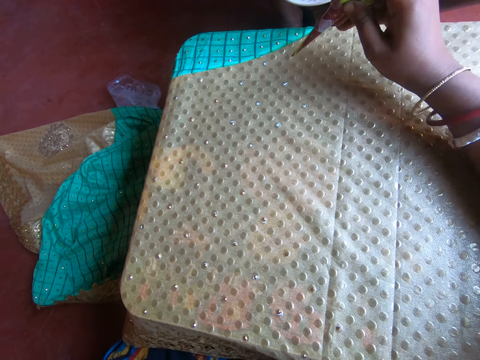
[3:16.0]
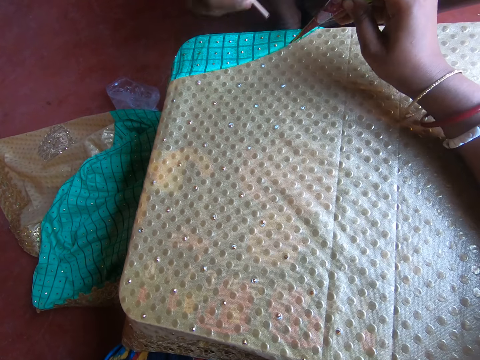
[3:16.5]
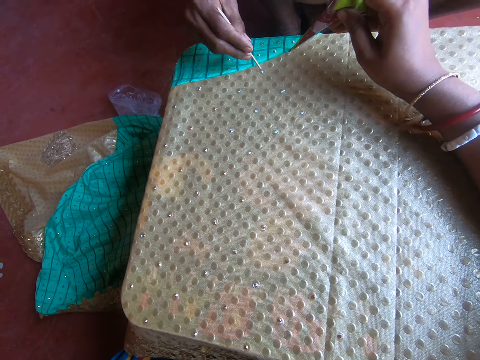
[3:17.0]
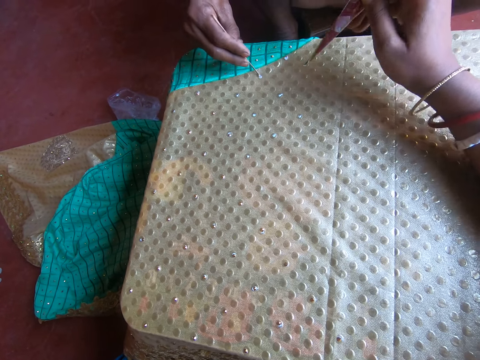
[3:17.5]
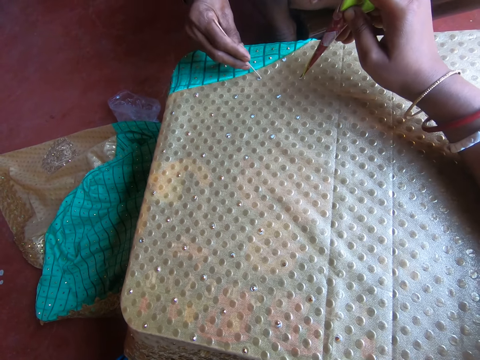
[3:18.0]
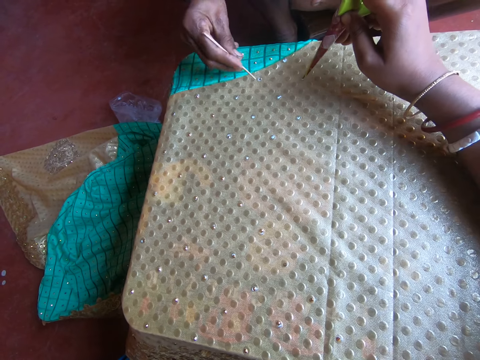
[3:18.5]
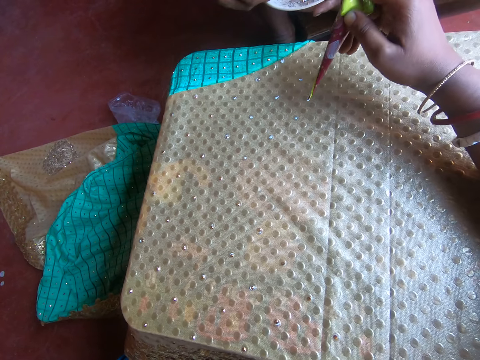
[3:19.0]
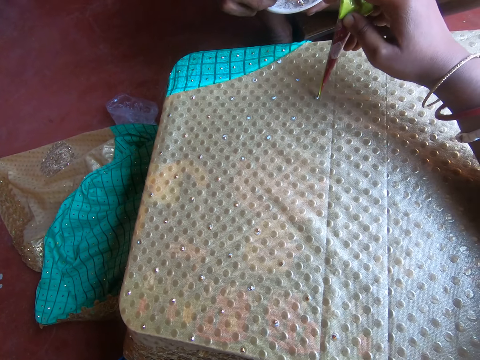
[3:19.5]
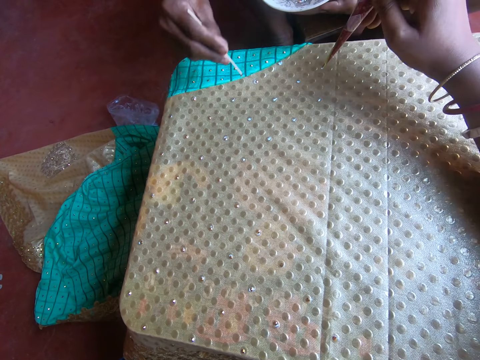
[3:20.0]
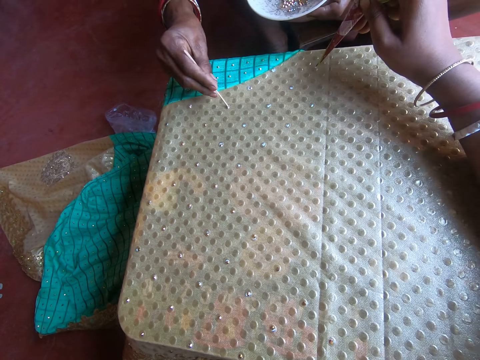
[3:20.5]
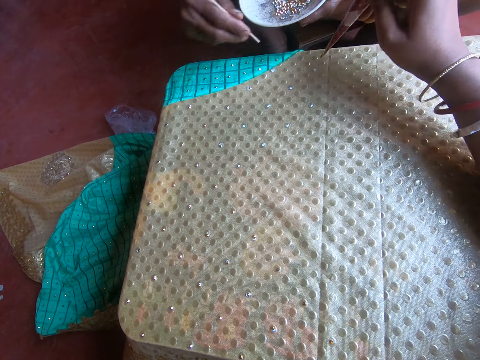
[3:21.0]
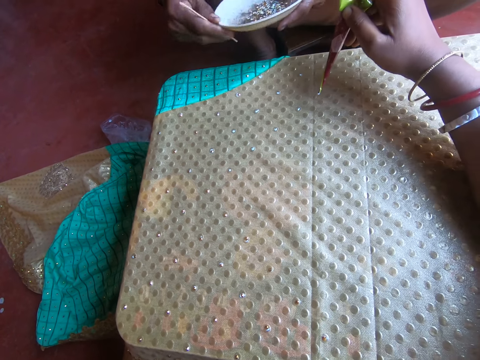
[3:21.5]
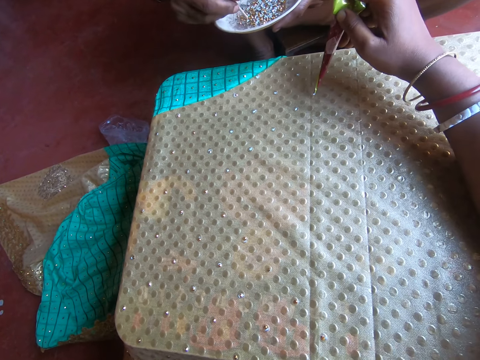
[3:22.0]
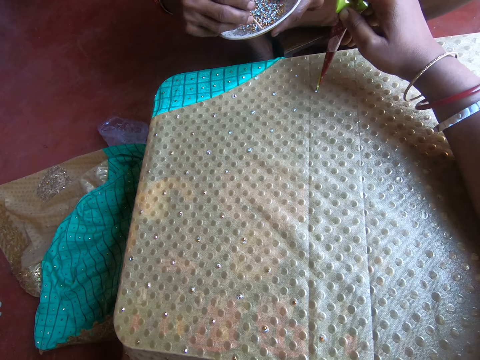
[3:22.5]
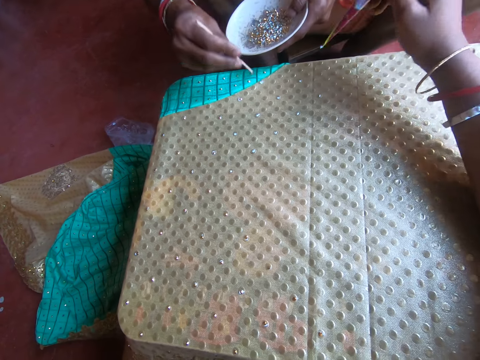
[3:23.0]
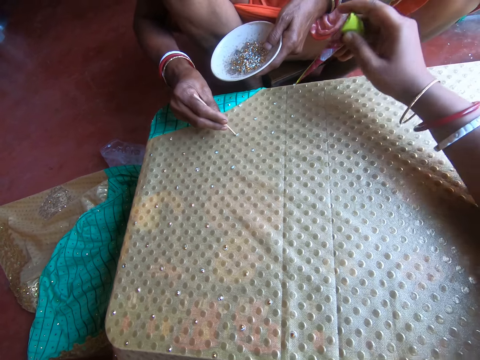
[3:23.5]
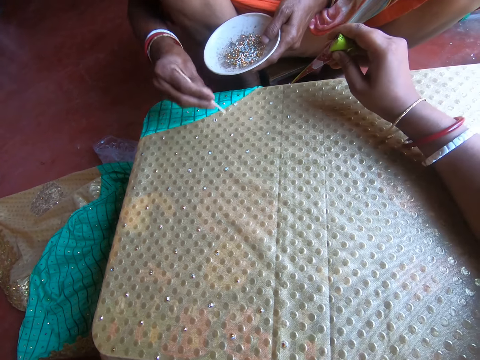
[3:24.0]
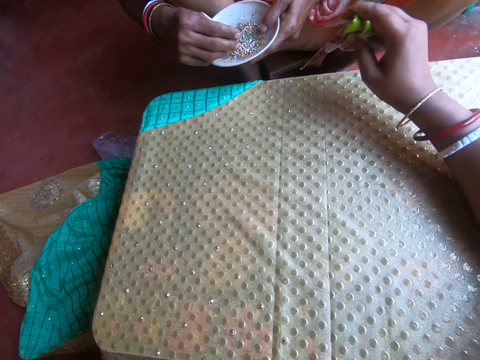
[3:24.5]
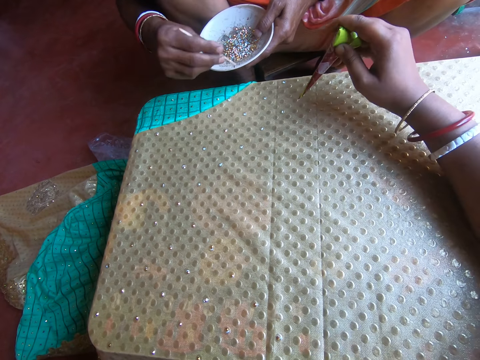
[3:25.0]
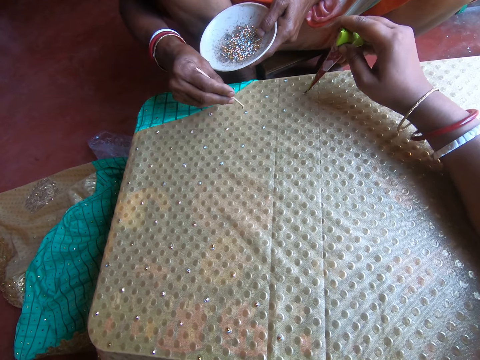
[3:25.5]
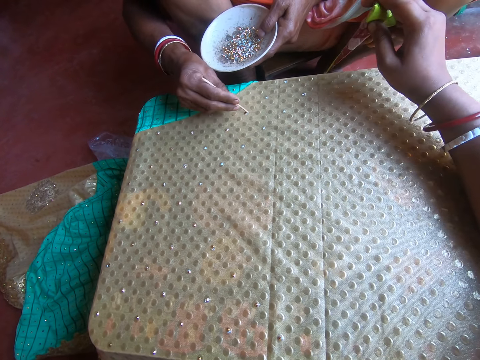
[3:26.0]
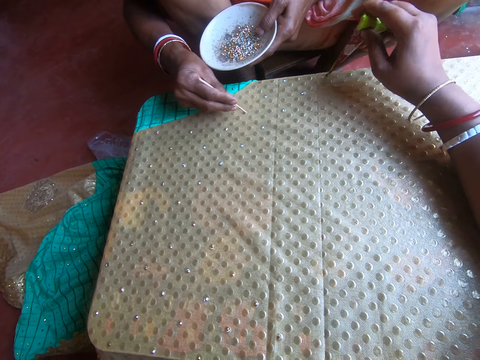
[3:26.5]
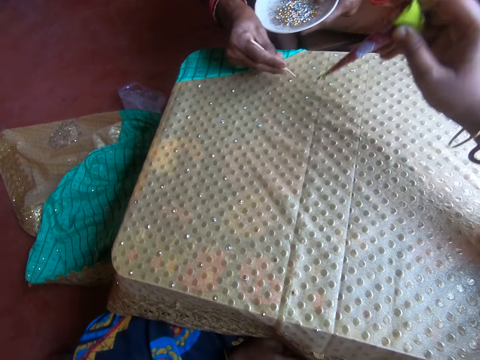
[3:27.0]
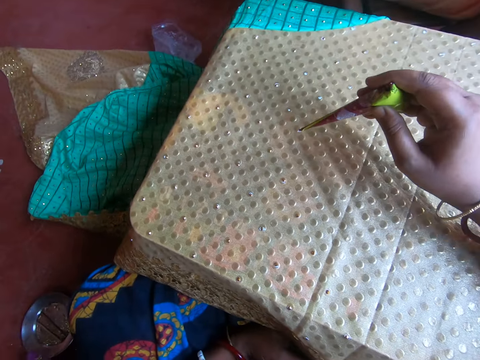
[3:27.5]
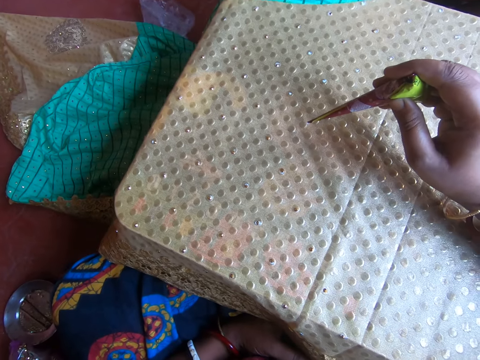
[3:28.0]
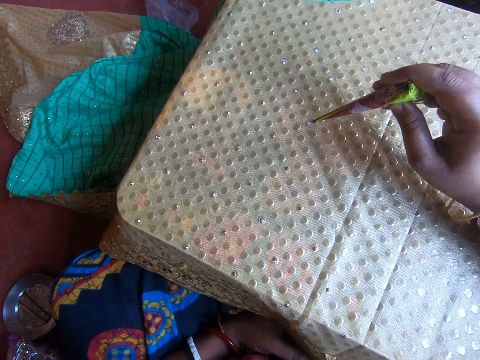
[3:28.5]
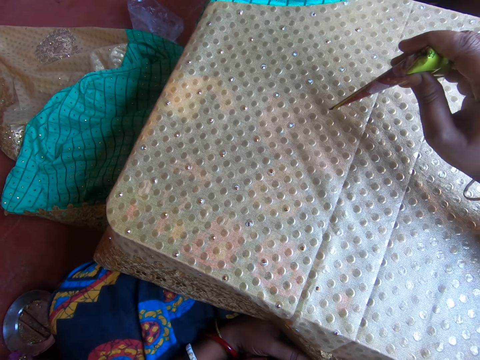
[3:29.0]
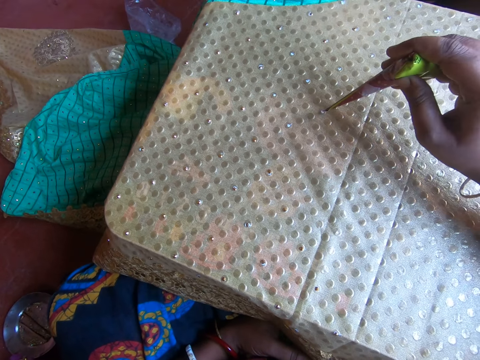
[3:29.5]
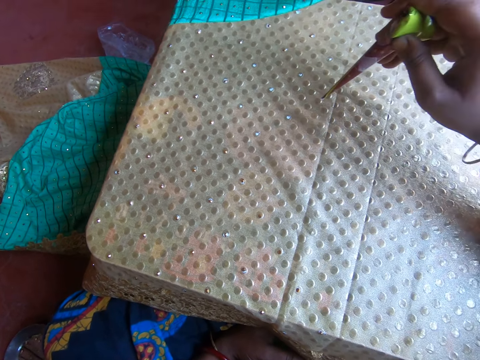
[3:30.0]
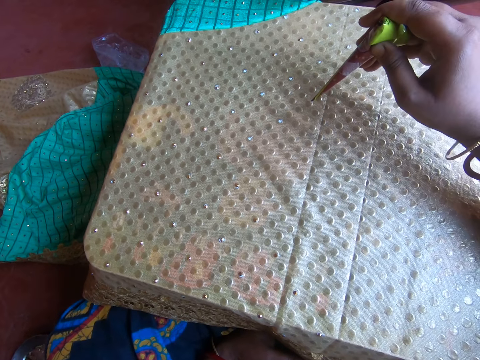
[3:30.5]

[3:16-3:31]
The woman stones the cloth on the table with the rhinestone attached to the pick-stick in her right hand. The camera wearer applies some glue from the tube of glue in her right hand on the cloth on the table. She applies the glue again. The woman picks the rhinestone from the plate in her left hand with the pick-stick in her right hand. The camera wearer applies some glue from the tube of glue in her right hand on the cloth on the table. The woman stones the cloth on the table with the rhinestone attached to the pick-stick in her right hand. The camera wearer applies some glue from the tube of glue in her right hand on the cloth on the table. The woman holds the bowl in her left hand with both hands, and picks the rhinestone from the plate in her left hand with the pick-stick in her right hand. The camera wearer applies some glue from the tube of glue in her right hand on the cloth on the table. The woman stones the cloth on the table with the rhinestone attached to the pick-stick in her right hand. The camera wearer applies some glue from the tube of glue in her right hand on the cloth on the table. The woman picks the rhinestone from the plate in her left hand with the pick-stick in her right hand. The camera wearer applies some glue from the tube of glue in her right hand on the cloth on the table. The woman stones the cloth on the table with the rhinestone attached to the pick-stick in her right hand. The camera wearer applies some glue from the tube of glue in her right hand on the cloth on the table. She applies the glue repeatedly.

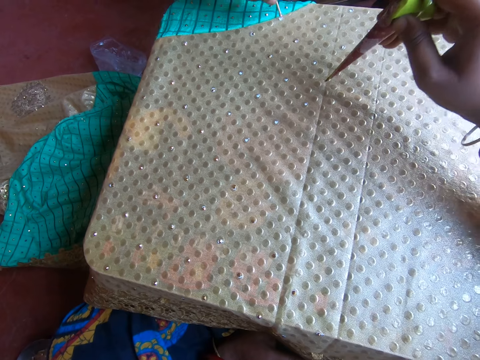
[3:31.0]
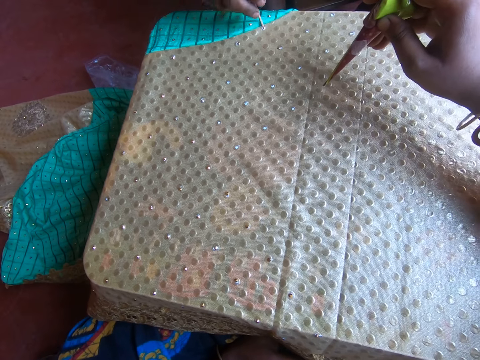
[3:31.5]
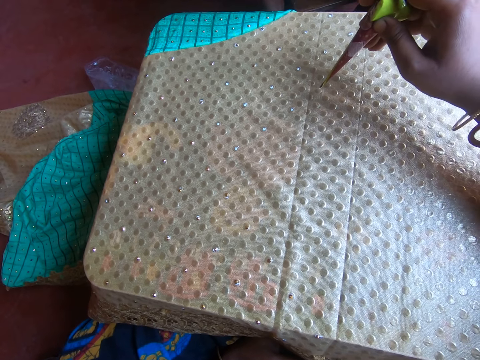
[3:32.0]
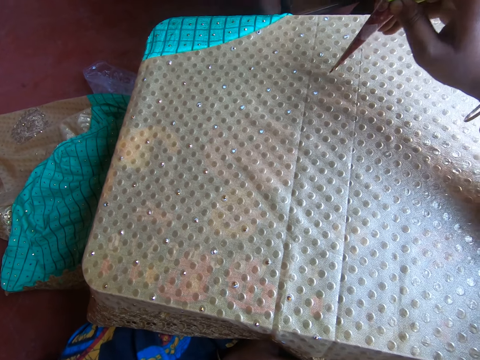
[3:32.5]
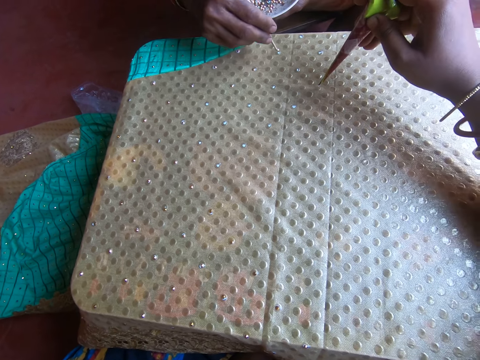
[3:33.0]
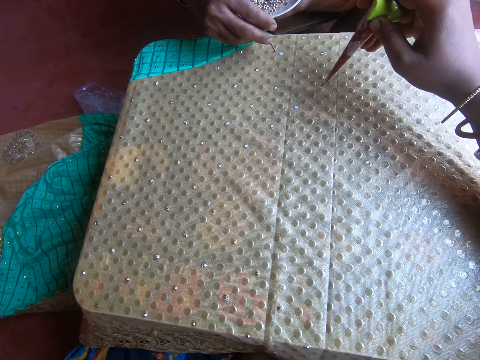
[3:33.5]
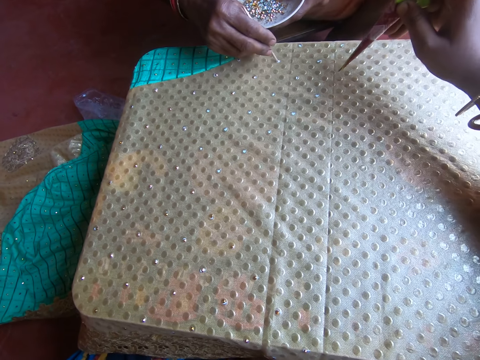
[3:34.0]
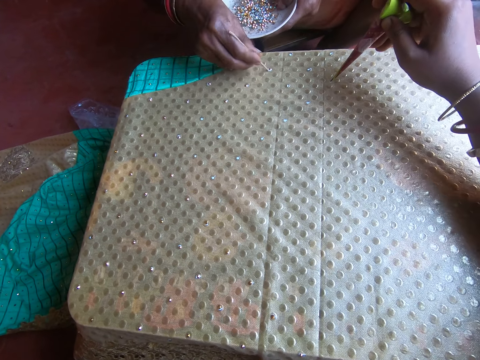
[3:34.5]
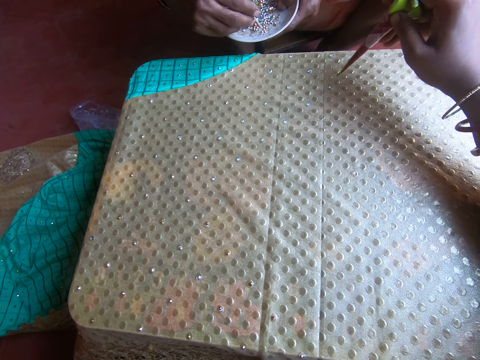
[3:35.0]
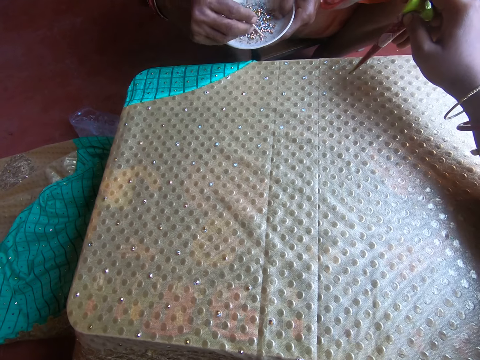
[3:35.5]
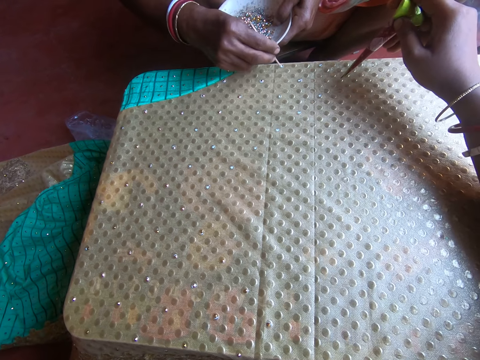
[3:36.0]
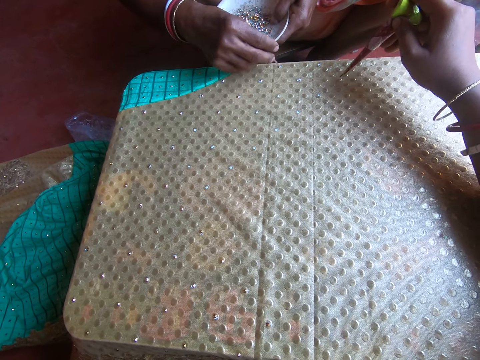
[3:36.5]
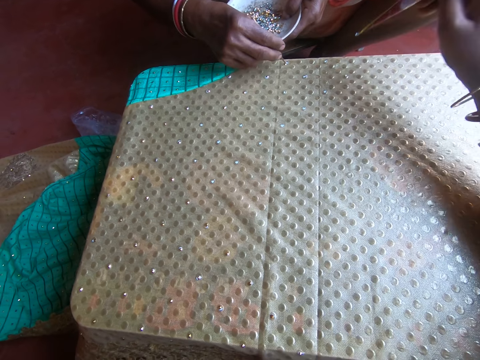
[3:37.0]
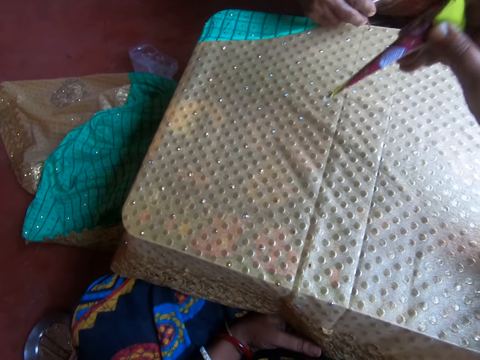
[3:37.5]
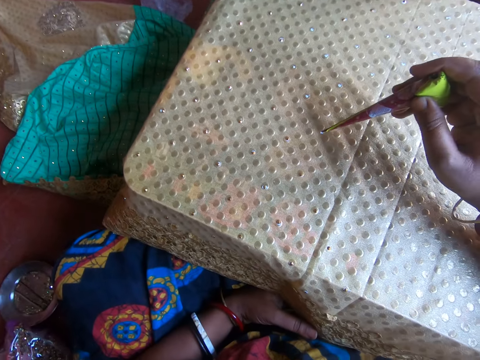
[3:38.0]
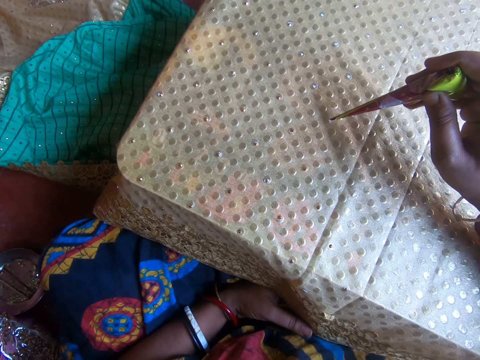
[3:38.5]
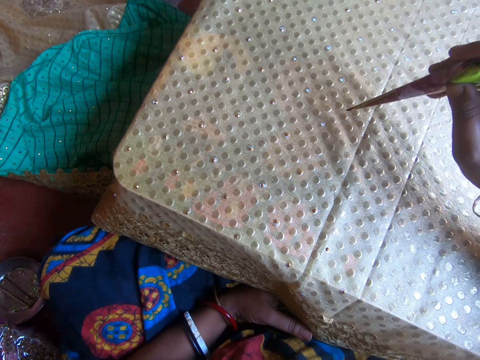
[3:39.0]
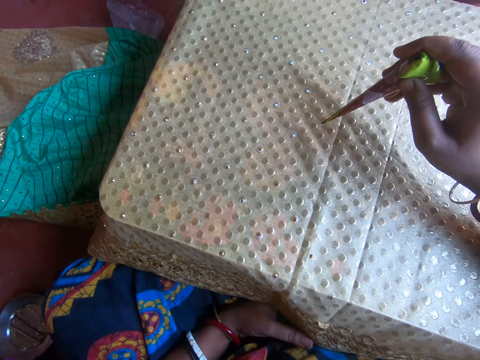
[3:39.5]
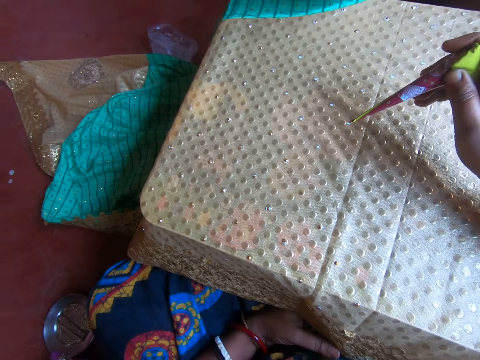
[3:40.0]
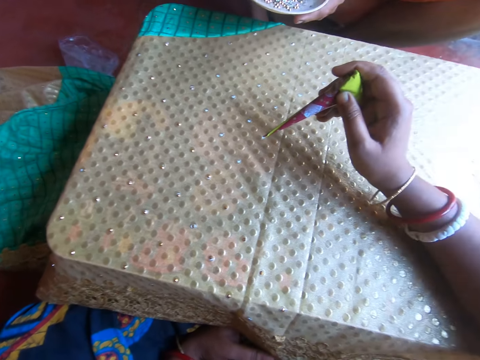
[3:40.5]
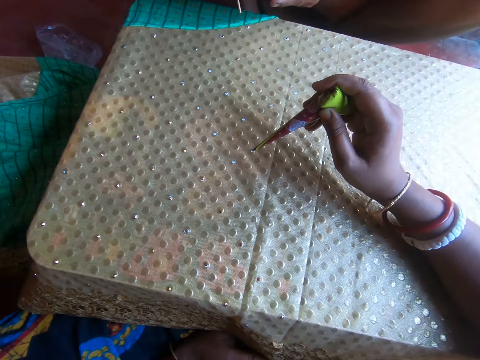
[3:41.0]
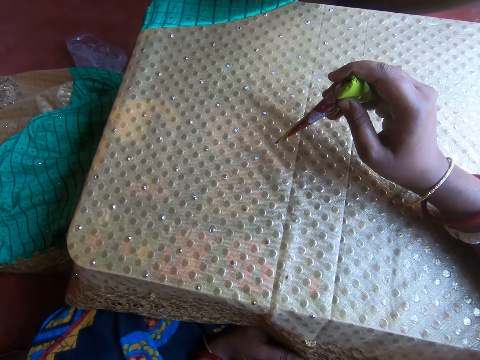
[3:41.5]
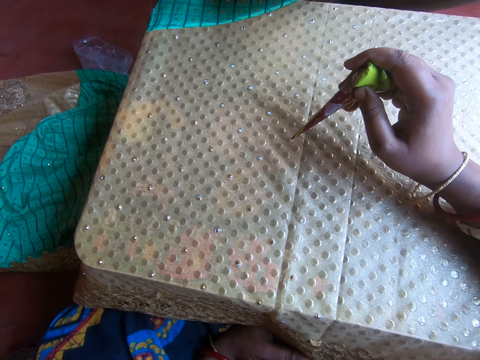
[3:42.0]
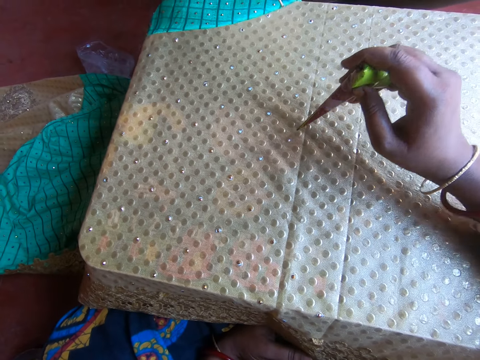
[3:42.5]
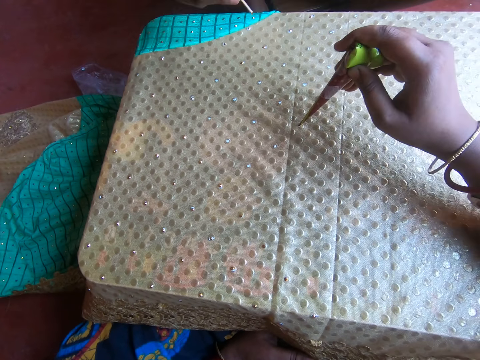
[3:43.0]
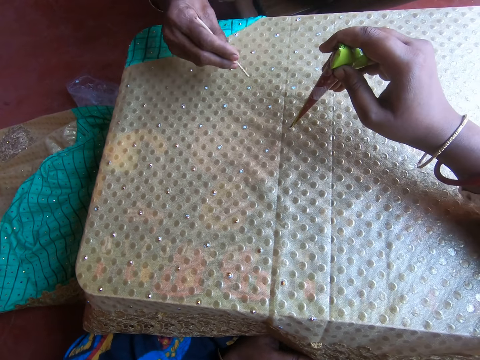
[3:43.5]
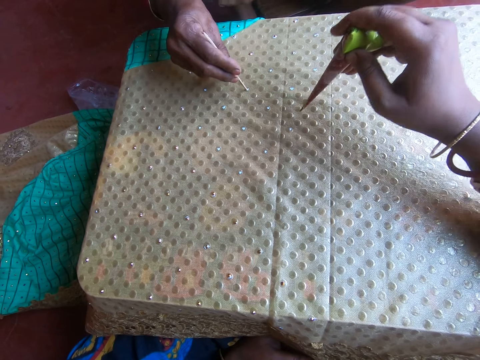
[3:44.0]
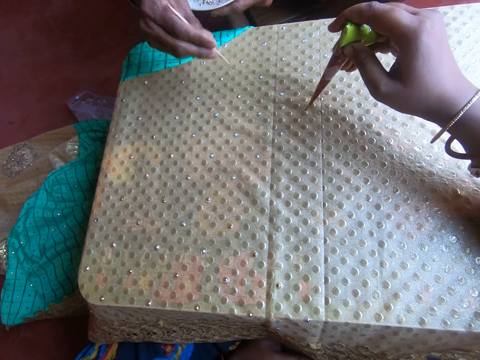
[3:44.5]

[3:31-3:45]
The camera wearer applies some glue from the tube of glue in her right hand on the cloth on the table. The woman stones the cloth on the table with the rhinestone attached to the pick-stick in her right hand. The camera wearer applies some glue from the tube of glue in her right hand on the cloth on the table. The woman stones the cloth on the table with the rhinestone attached to the pick-stick in her right hand. The camera wearer applies some glue from the tube of glue in her right hand on the cloth on the table. She applies the glue again. The woman picks the rhinestone from the plate in her left hand with the pick-stick in her right hand. The camera wearer applies some glue from the tube of glue in her right hand on the cloth on the table. The woman stones the cloth on the table with the rhinestone attached to the pick-stick in her right hand. The camera wearer communicates with the woman. She applies some glue from the tube of glue in her right hand on the cloth on the table. The woman shakes the plate with both hands, and holds the bowl in her left hand with both hands. The camera wearer applies some glue from the tube of glue in her right hand on the cloth on the table. She applies the glue again. The woman stones the cloth on the table with the rhinestone attached to the pick-stick in her right hand.
